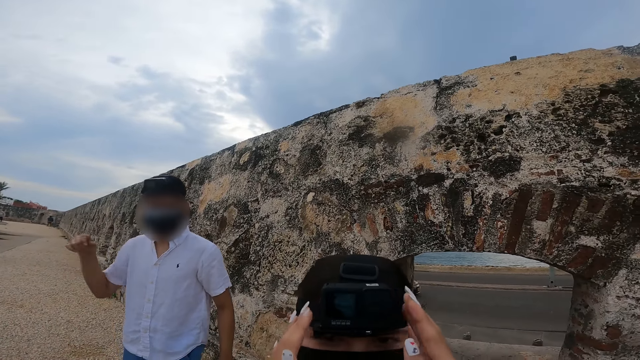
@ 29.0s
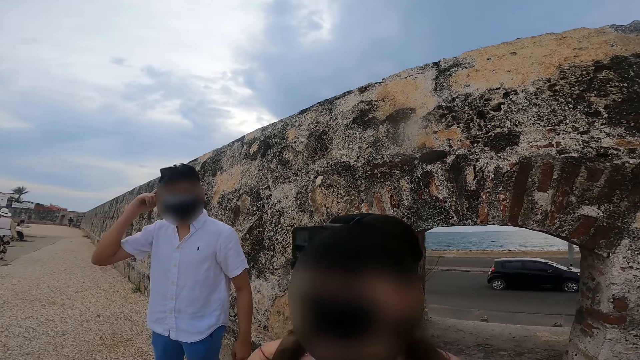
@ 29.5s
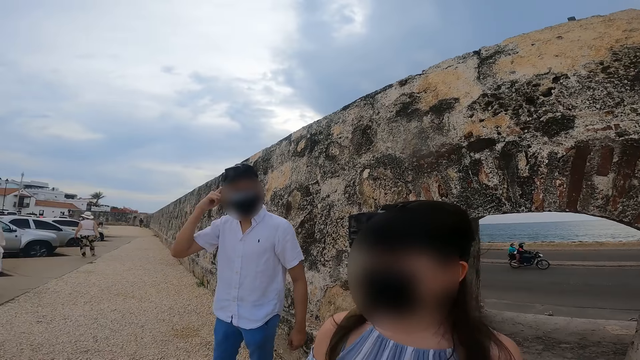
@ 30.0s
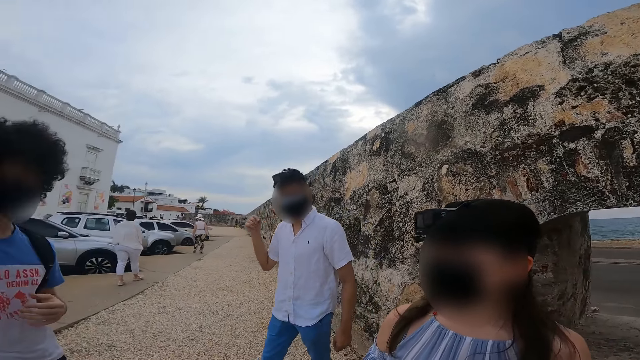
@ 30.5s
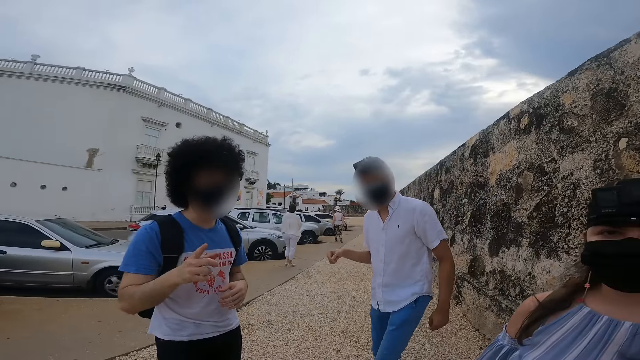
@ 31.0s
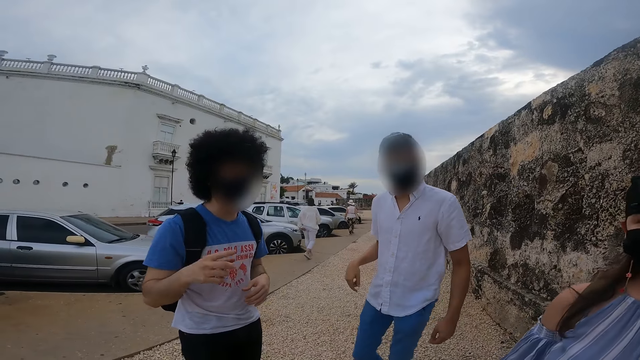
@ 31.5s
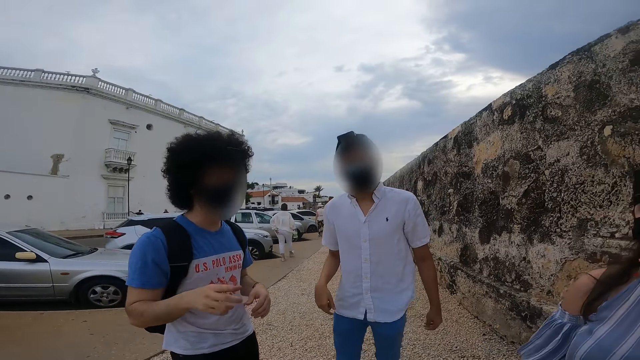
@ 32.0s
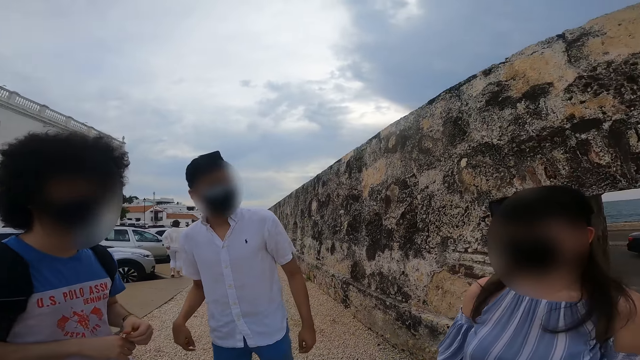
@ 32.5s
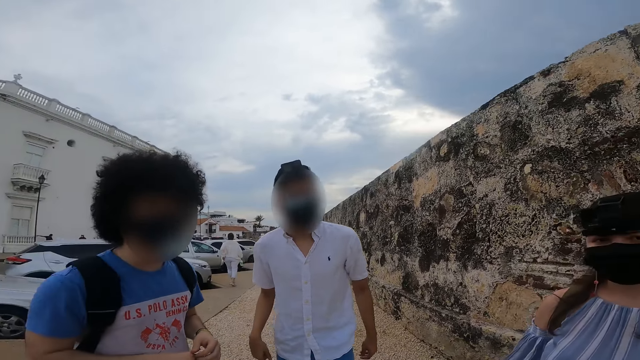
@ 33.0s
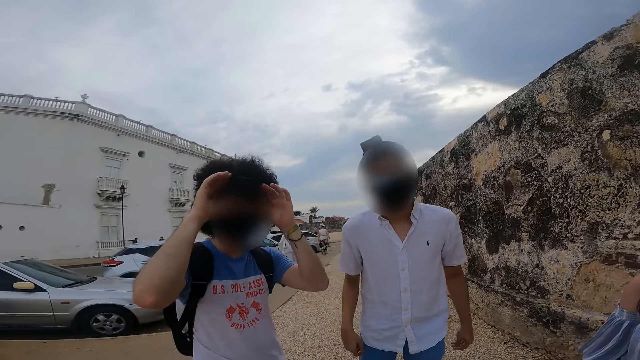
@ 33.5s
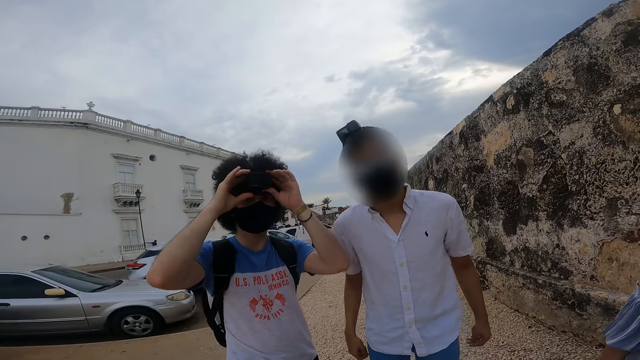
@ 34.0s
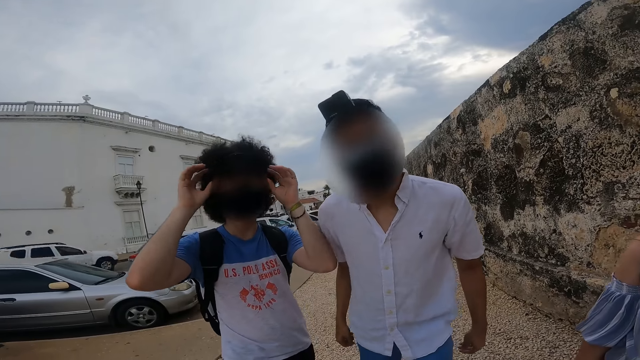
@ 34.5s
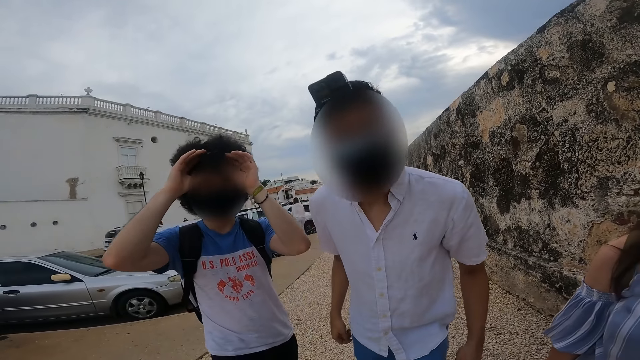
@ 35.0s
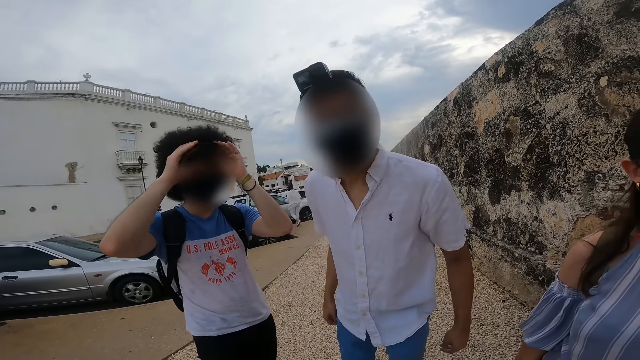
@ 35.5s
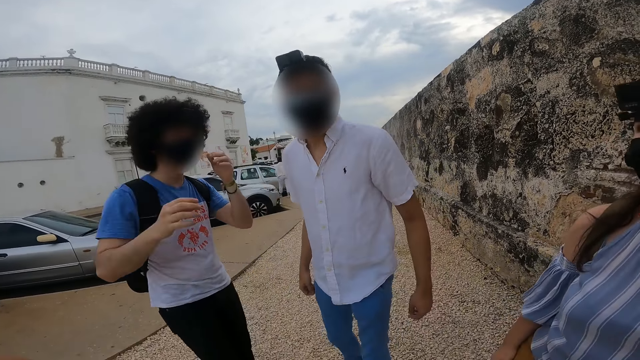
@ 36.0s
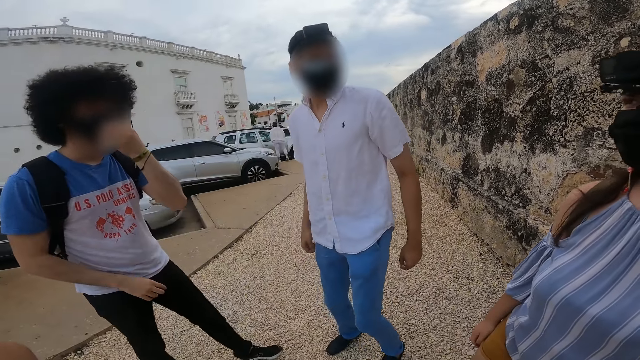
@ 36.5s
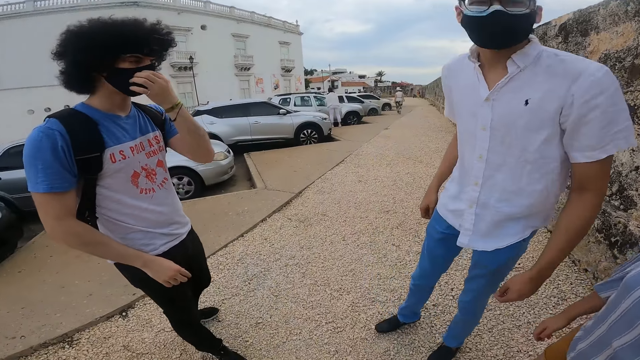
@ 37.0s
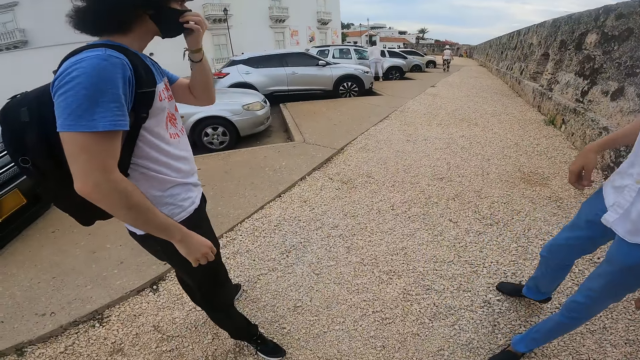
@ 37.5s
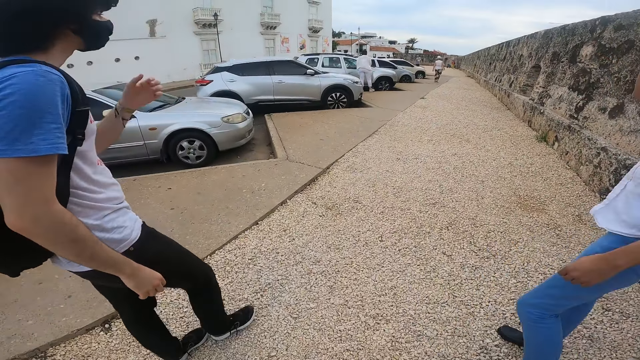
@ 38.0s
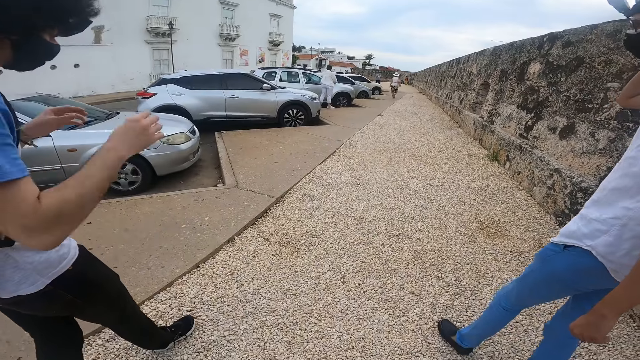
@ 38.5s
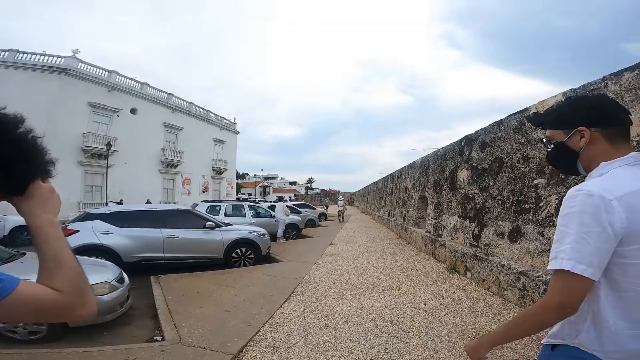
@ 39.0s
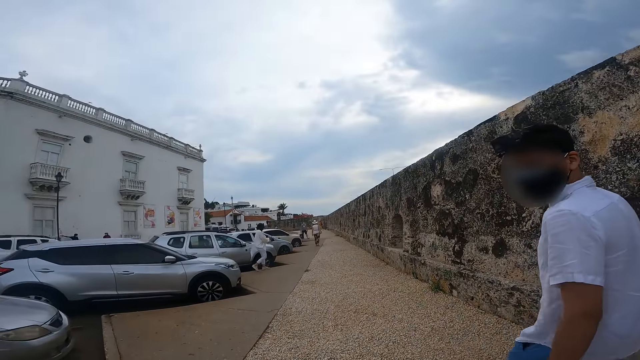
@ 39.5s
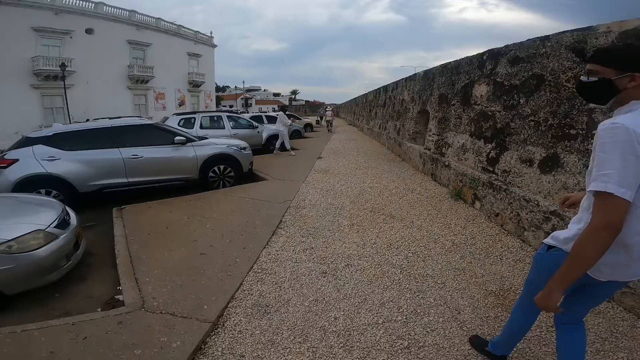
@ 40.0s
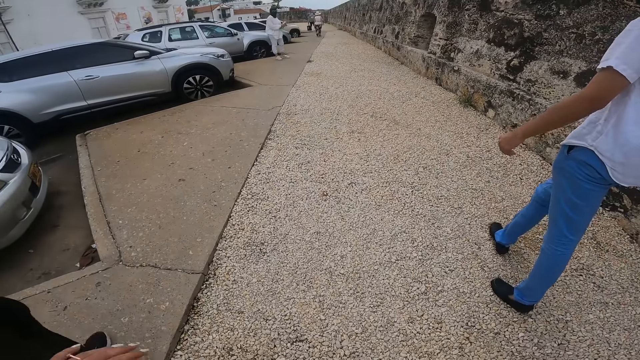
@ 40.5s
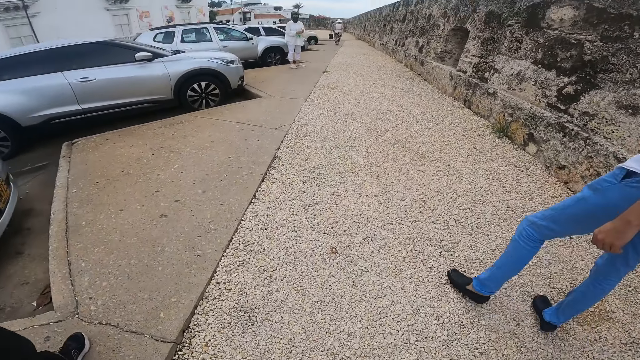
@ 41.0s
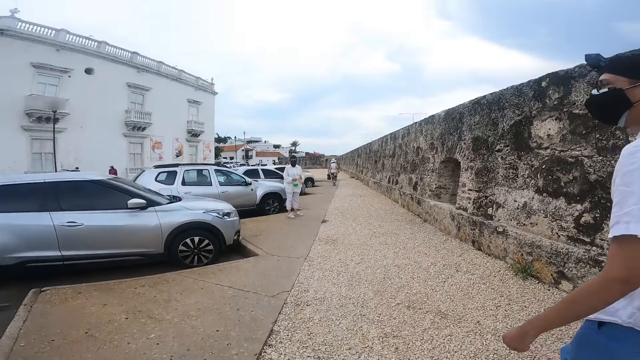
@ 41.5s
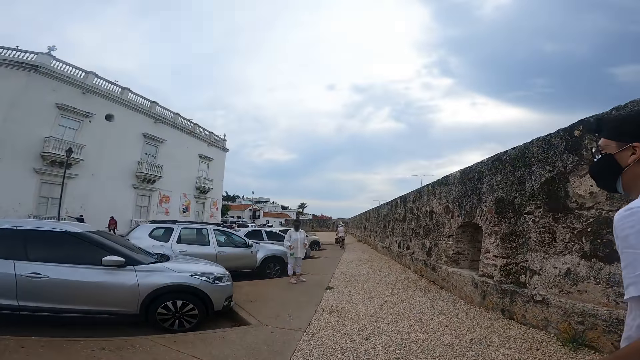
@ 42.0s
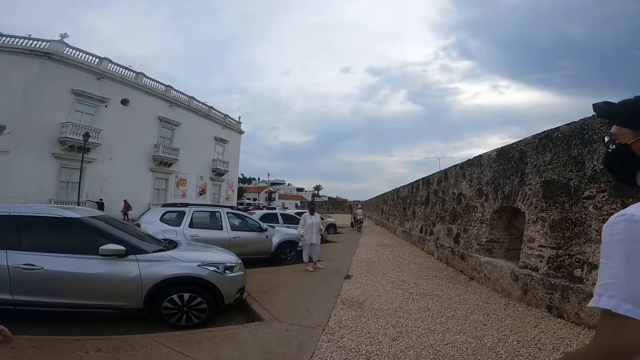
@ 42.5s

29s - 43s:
The other man touches his right ear with his right hand. The camera wearer touches another person's camera. They raise both hands towards her head. The first woman walks on the sidewalk. The first man adjusts the camera on his head with both hands. The camera wearer converses with three persons. The first man adjusts a nose mask on his face with his right hand. The other man touches his right ear with his right hand. The first man walks on a rocky pathway. The other man walks on the rocky pathway. The camera wearer walks on the rocky pathway. The first man adjusts the camera on his head with both hands.

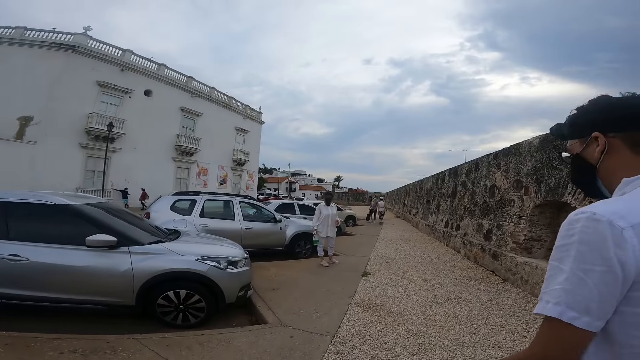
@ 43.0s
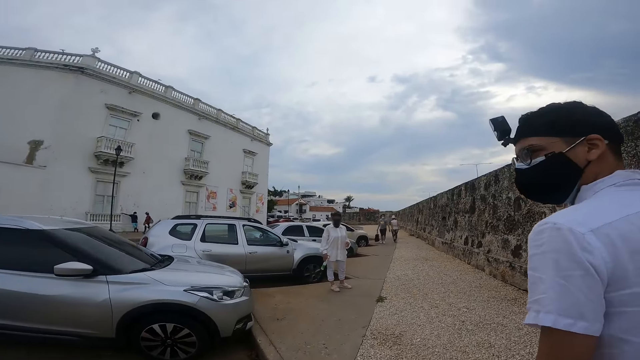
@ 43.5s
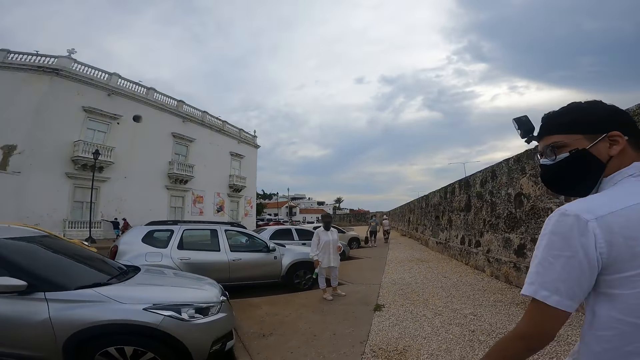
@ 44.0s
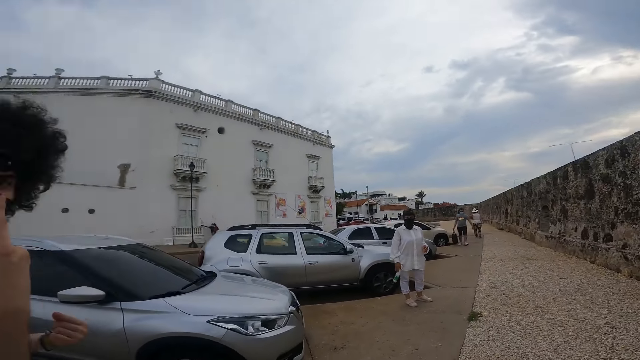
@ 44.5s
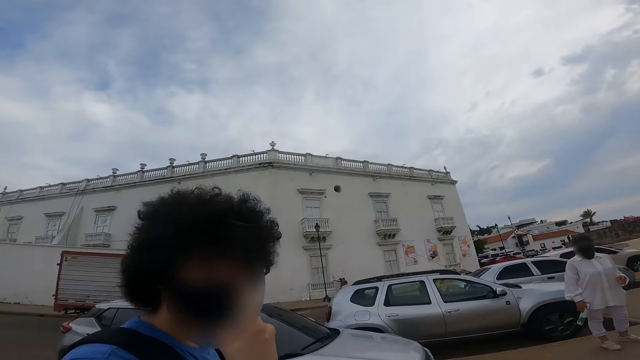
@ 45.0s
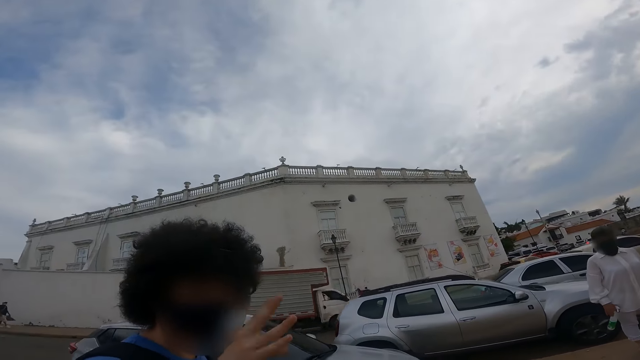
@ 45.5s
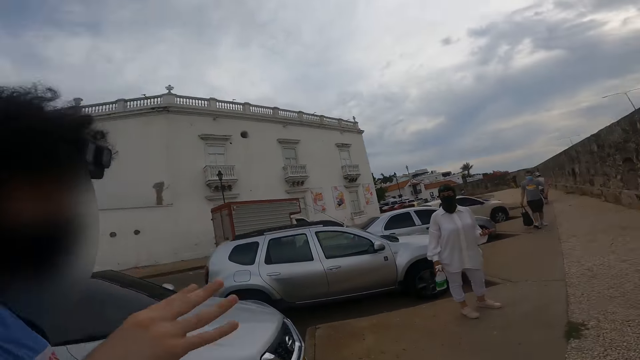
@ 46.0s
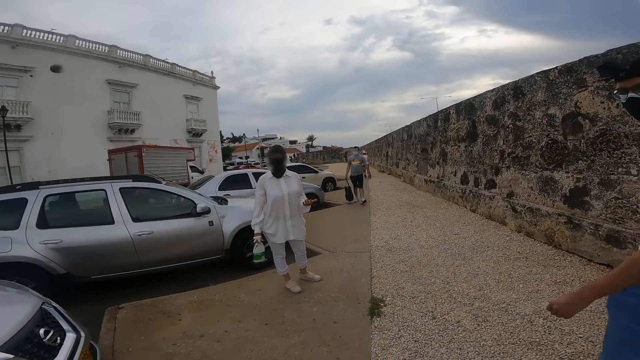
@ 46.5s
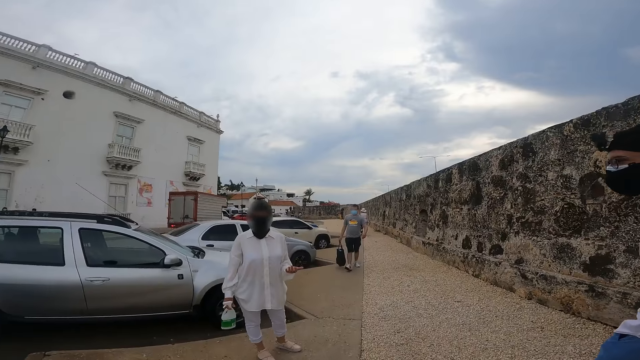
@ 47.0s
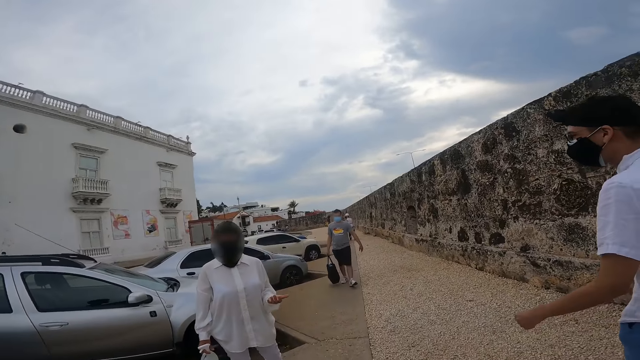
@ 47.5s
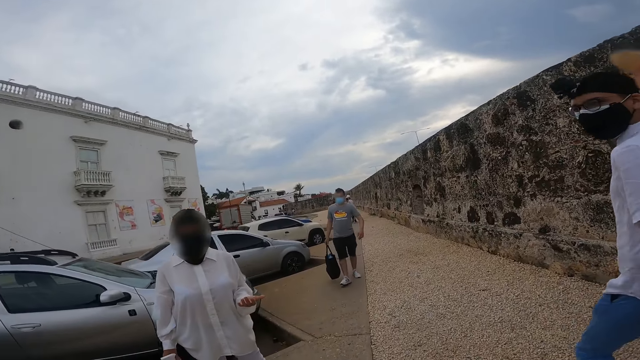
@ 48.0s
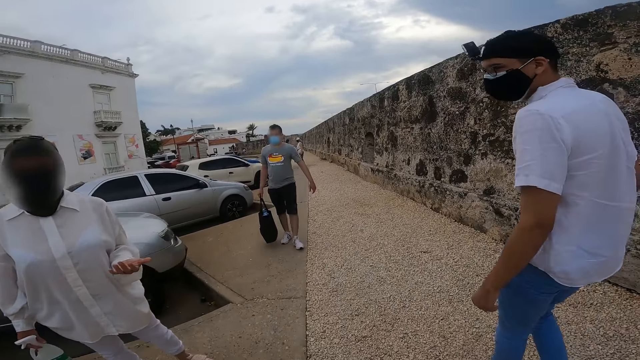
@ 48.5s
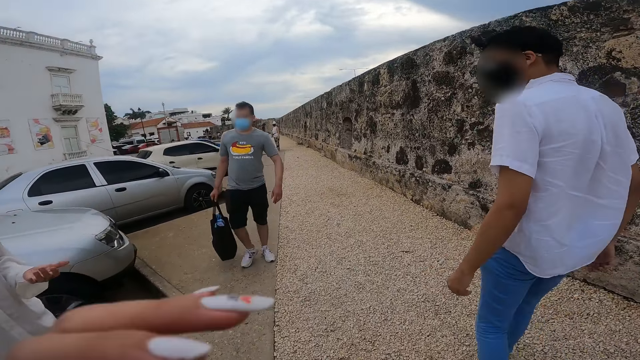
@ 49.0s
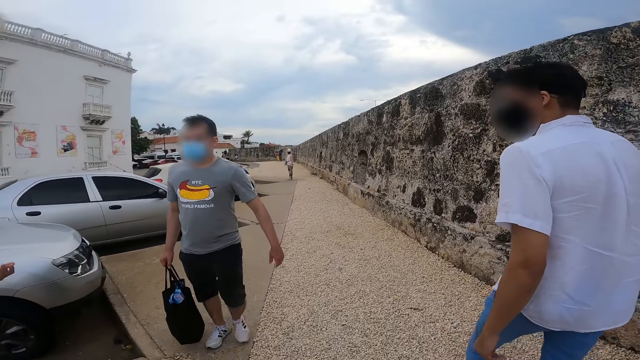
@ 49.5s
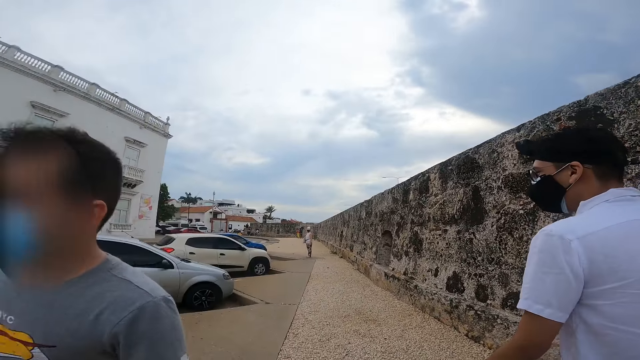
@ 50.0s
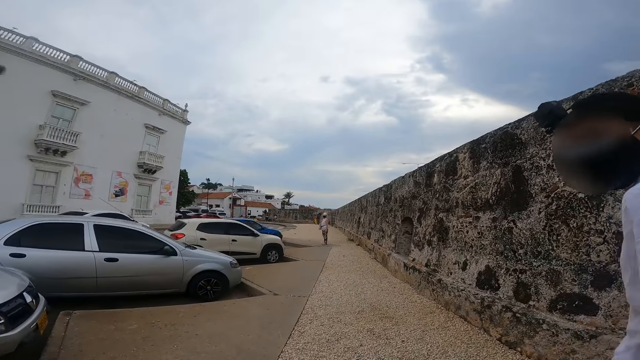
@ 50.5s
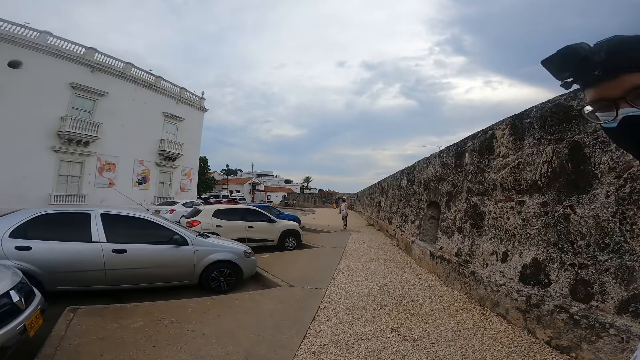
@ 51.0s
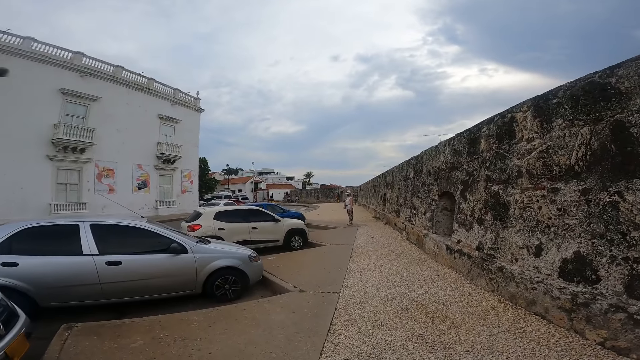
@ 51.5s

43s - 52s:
The camera wearer raises her left hand towards her face. Another man walks past the camera wearer on the sidewalk.
